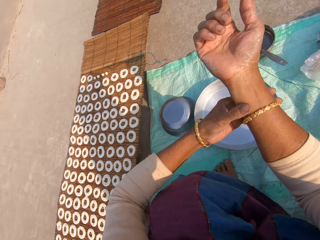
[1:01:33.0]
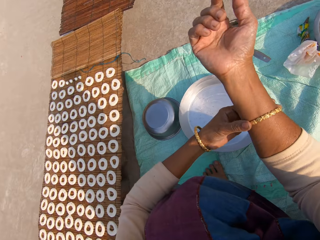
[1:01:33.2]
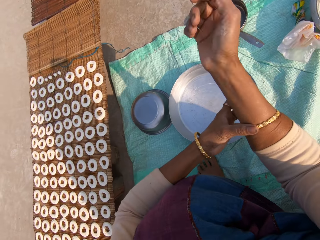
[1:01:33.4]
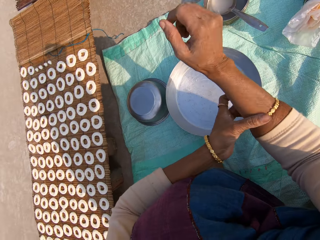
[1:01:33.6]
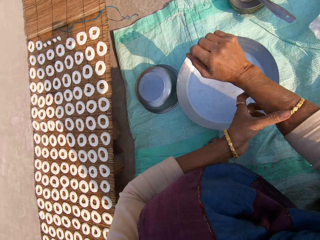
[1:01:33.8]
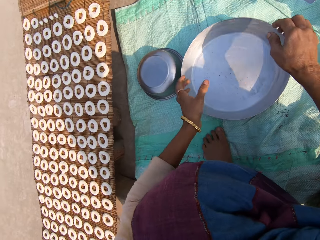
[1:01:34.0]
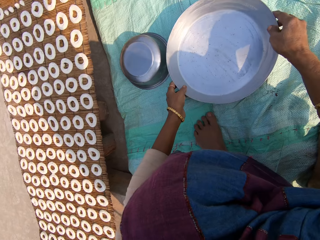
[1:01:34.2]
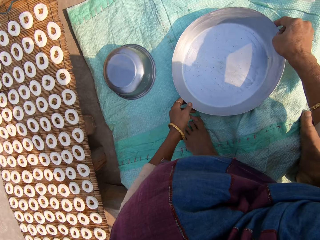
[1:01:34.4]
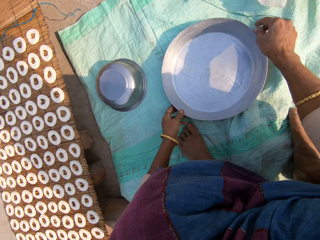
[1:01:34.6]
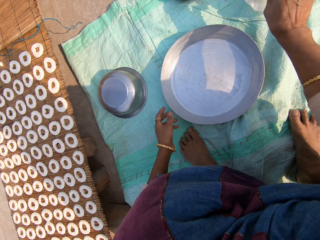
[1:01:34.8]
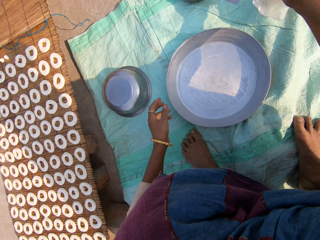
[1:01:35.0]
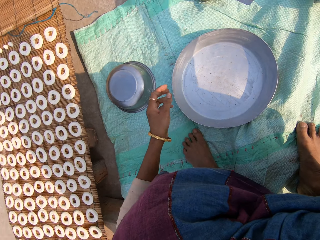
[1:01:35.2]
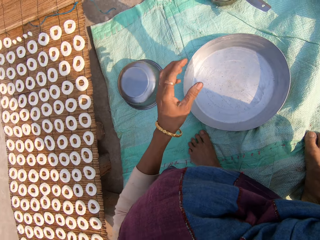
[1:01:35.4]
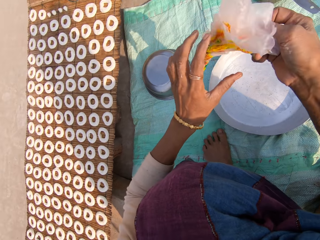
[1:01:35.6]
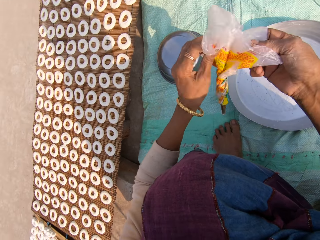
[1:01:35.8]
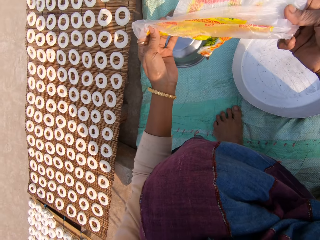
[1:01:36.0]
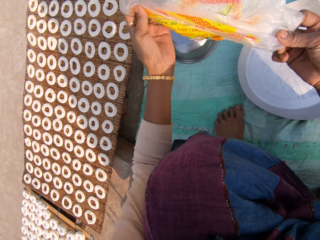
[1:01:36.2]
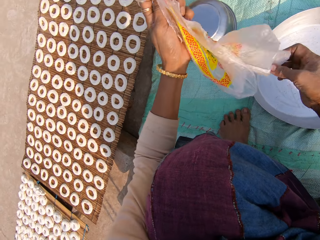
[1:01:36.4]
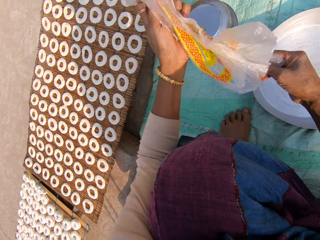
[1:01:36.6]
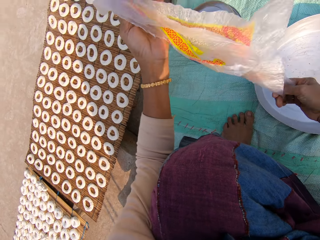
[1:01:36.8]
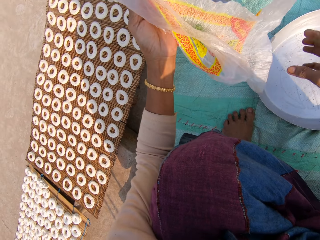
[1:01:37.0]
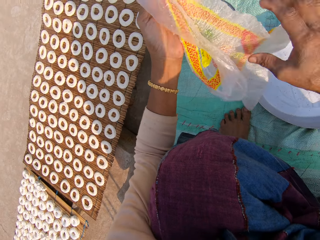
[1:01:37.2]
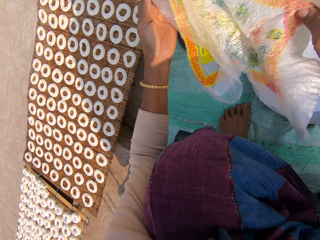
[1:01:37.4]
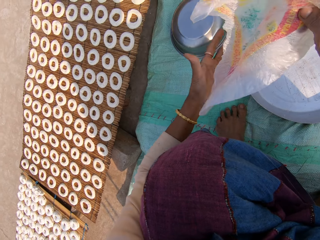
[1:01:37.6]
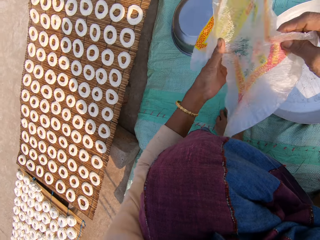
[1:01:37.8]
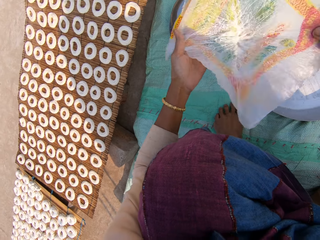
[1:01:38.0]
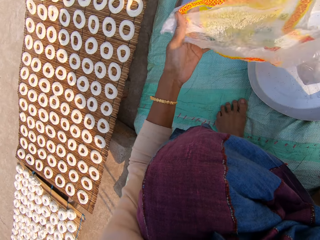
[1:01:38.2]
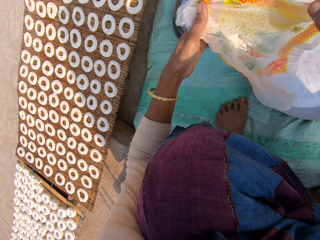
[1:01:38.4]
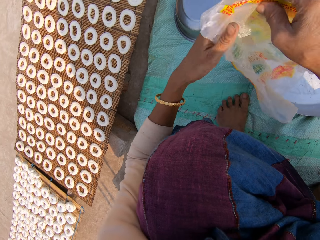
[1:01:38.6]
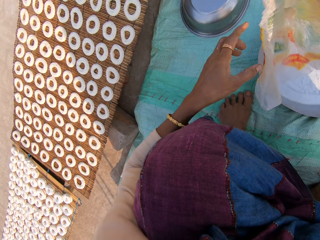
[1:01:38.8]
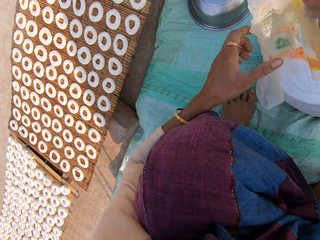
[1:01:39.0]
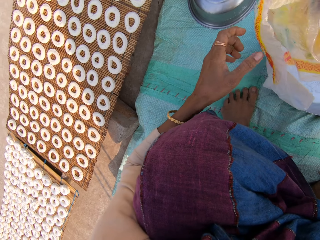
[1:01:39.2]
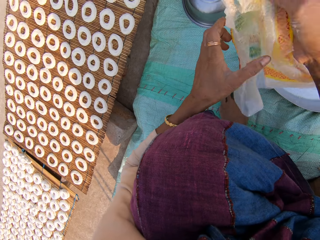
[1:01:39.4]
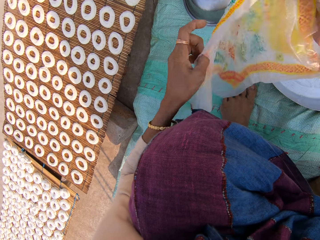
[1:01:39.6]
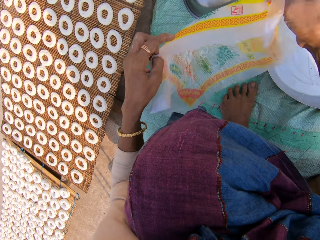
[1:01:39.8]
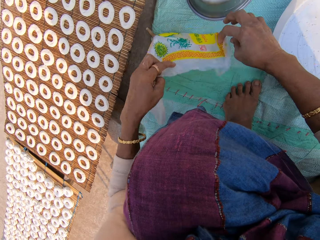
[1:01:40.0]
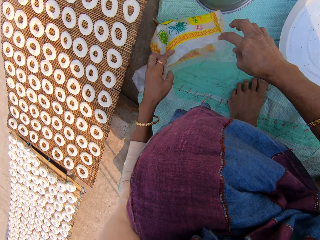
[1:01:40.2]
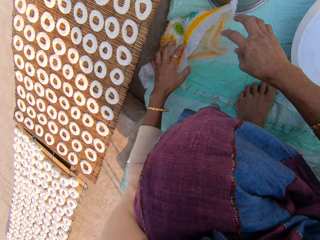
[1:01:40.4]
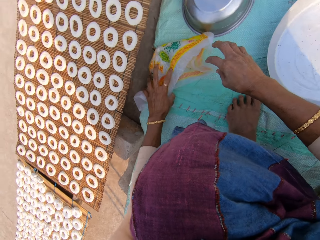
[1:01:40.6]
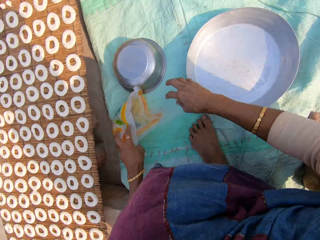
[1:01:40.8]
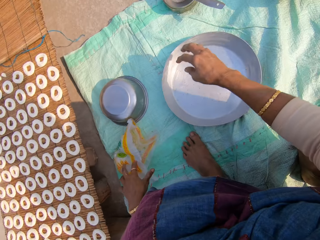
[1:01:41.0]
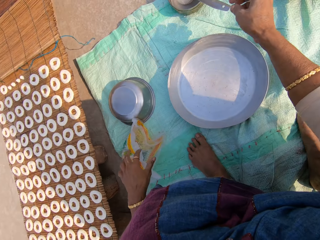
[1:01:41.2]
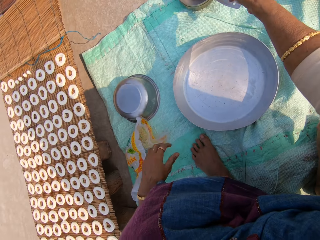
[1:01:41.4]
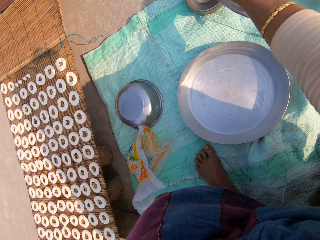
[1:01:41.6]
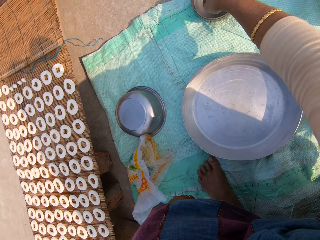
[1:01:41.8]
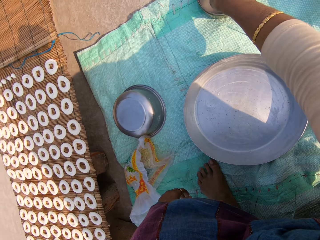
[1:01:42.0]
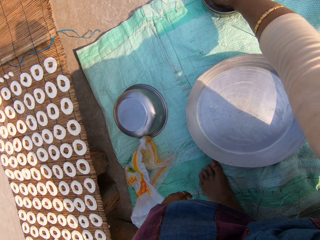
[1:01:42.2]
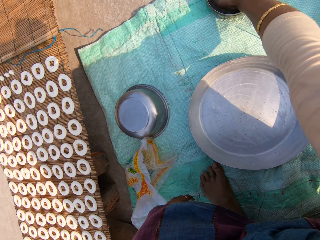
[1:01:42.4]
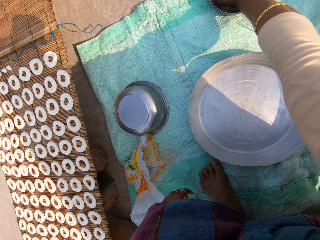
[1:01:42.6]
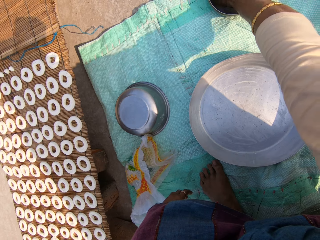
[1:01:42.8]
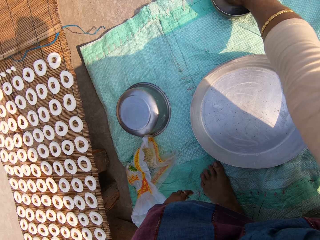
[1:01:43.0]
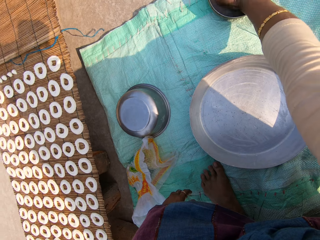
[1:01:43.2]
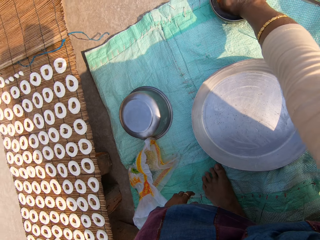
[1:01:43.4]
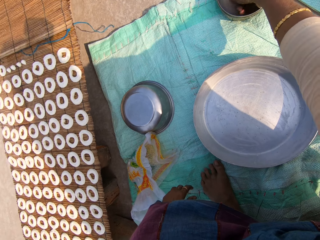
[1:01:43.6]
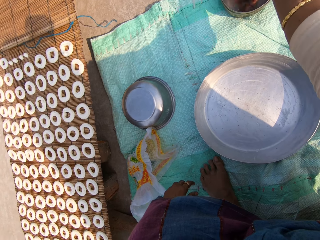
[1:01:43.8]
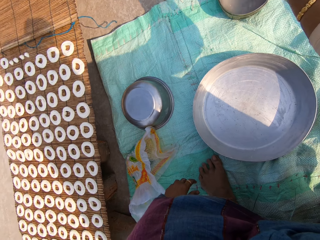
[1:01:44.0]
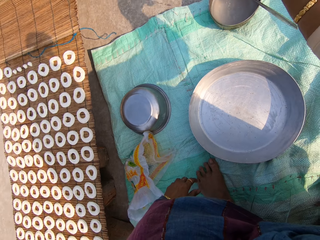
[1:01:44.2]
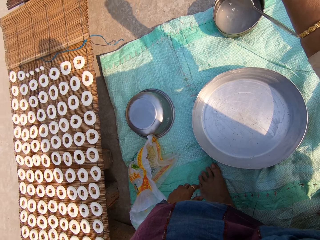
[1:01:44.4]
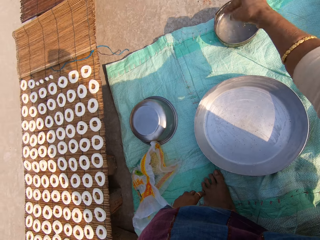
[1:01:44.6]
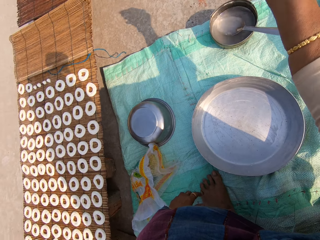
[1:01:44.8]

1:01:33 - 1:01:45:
The camera wearer adjusts her bangle on her right hand with her left hand. She moves the tray on the ground with both hands. She picks up a paper or nylon. She opens the nylon with both hands. She puts the nylon on the floor with her left hand. She washes her right hand in the plate of water on the mat.

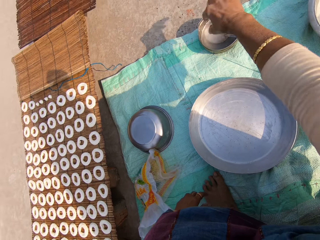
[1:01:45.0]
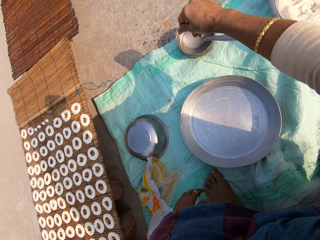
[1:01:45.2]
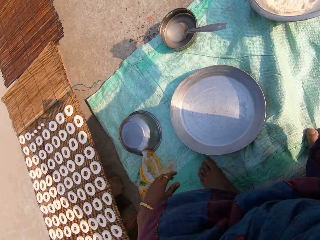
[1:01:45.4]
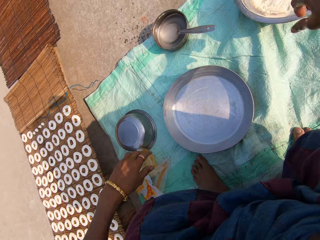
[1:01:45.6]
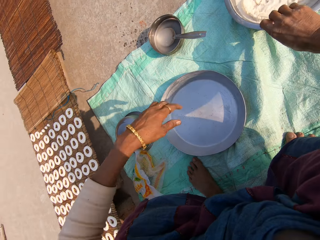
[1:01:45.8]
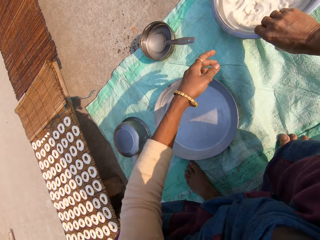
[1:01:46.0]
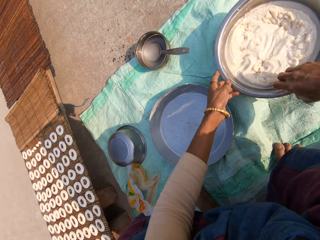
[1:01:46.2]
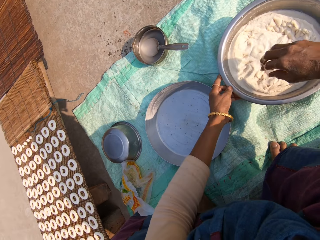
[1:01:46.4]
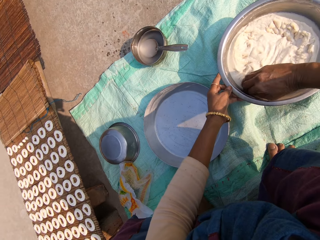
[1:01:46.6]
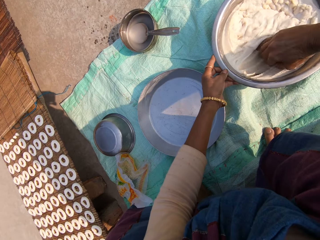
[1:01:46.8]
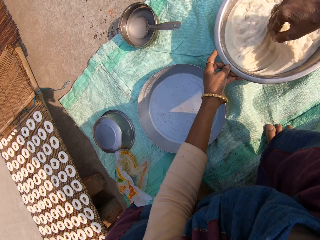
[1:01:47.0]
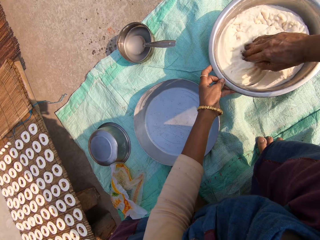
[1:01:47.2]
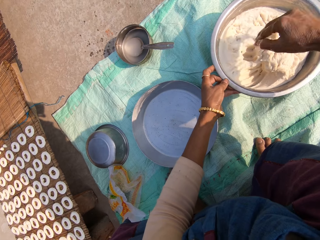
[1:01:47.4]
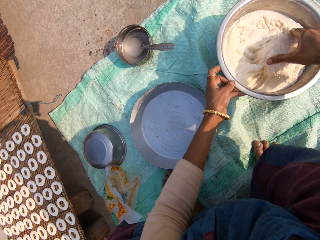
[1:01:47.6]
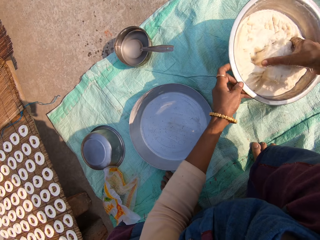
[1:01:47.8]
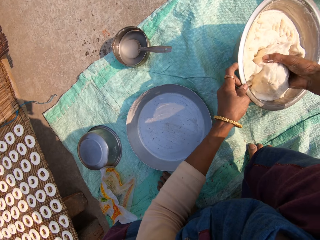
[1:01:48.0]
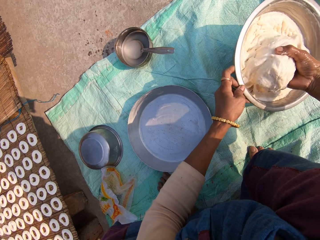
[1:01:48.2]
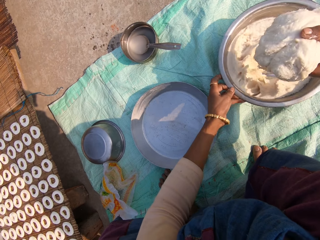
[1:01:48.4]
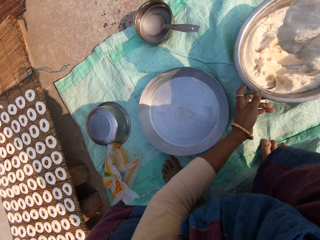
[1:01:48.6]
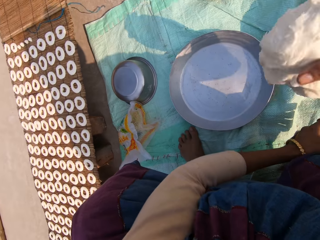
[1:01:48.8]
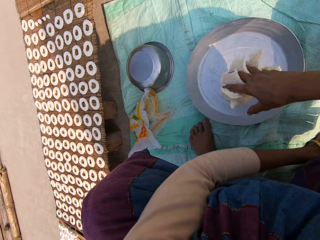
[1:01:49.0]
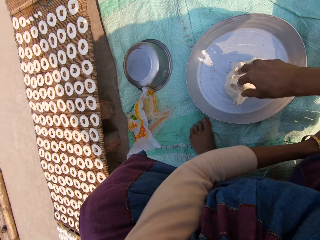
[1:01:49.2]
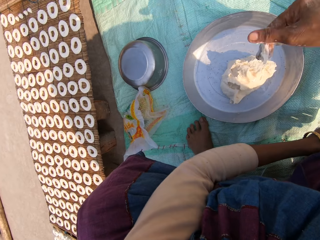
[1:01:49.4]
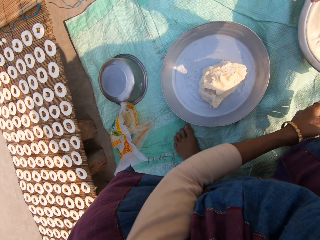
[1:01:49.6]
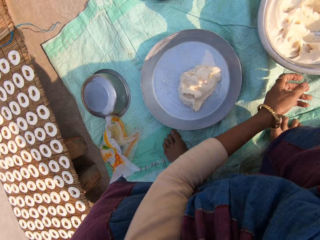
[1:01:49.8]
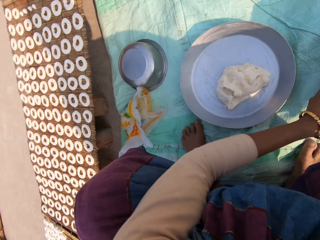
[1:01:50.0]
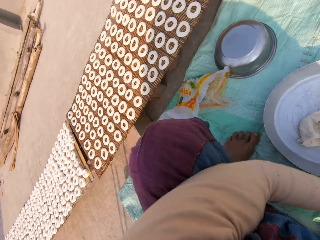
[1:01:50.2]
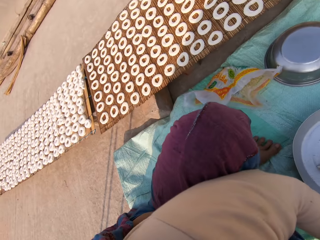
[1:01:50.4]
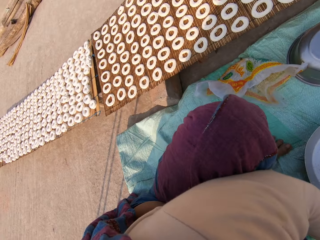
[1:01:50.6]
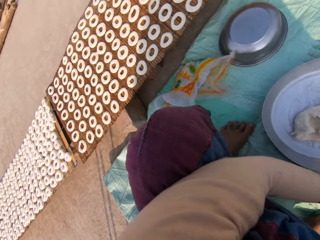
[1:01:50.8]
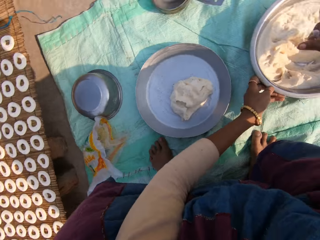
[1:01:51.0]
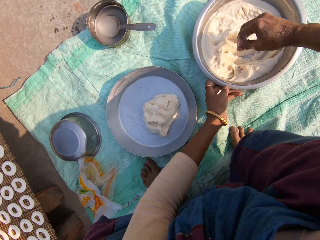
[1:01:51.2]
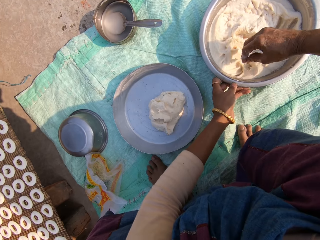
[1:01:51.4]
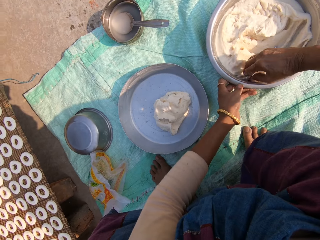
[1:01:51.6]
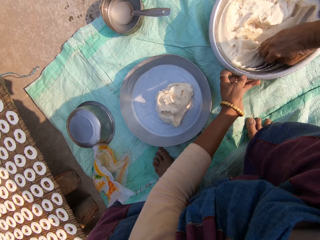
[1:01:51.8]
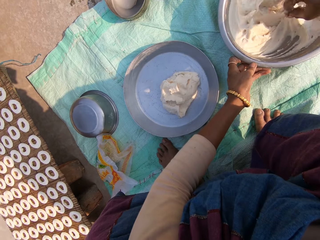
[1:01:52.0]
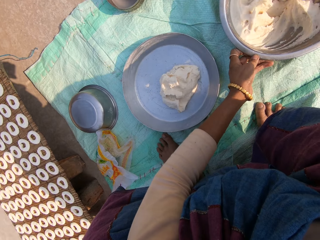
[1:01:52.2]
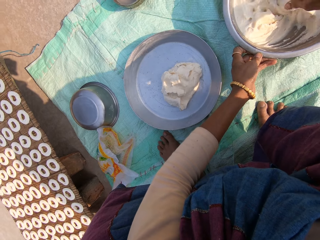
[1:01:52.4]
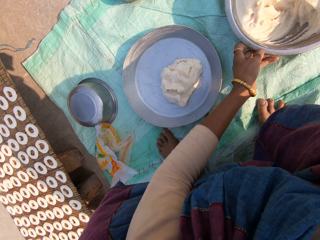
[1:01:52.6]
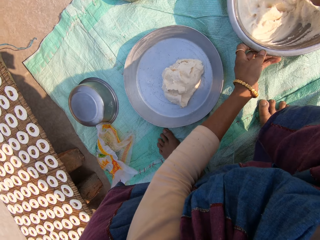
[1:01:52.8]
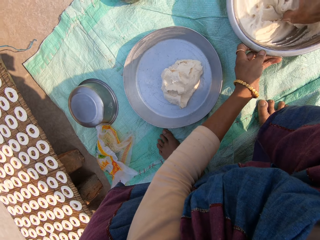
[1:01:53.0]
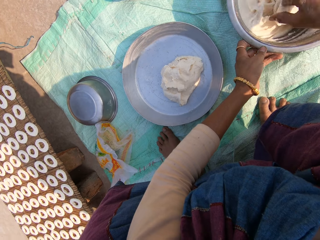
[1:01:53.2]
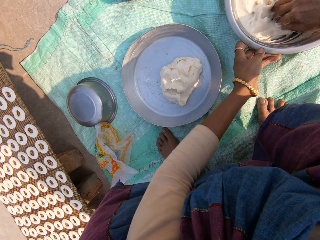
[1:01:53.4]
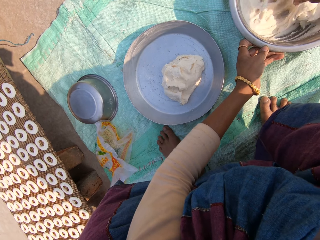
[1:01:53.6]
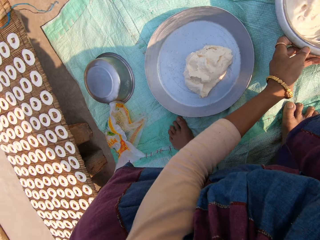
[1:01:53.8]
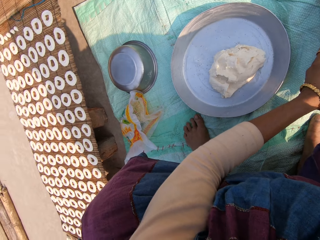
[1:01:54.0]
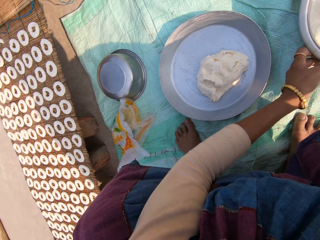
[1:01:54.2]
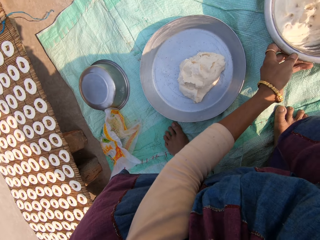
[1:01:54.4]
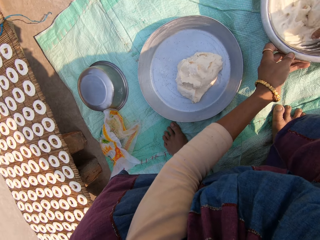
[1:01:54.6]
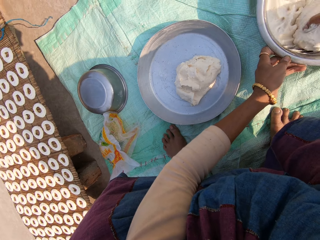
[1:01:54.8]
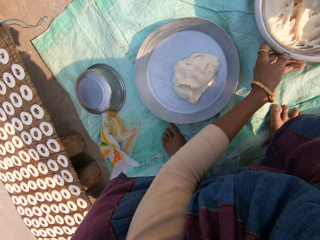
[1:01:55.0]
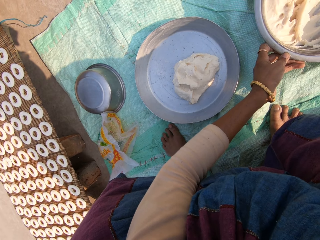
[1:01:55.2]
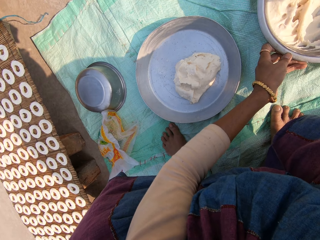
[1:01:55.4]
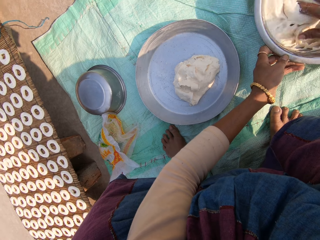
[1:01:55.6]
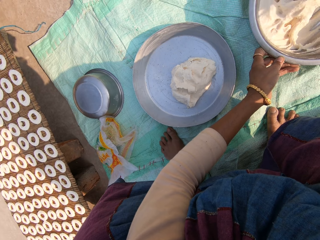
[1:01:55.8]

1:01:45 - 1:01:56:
The camera wearer moves the tray with dough. She pulls a bowl towards her with her right hand. She holds the dough. She transfers the dough from the bowl to the tray with her right hand. She picks the dough, drops the basin and drops the dough in the tray. She looks around. She mixes the dough in the bowl with her right hand. She holds the dough.
